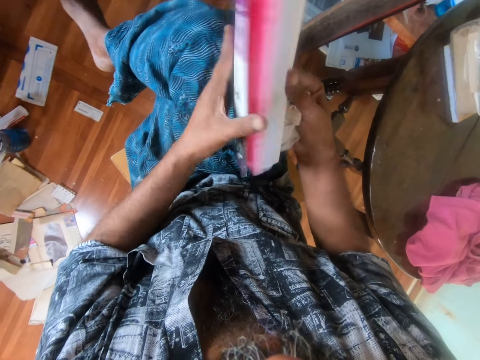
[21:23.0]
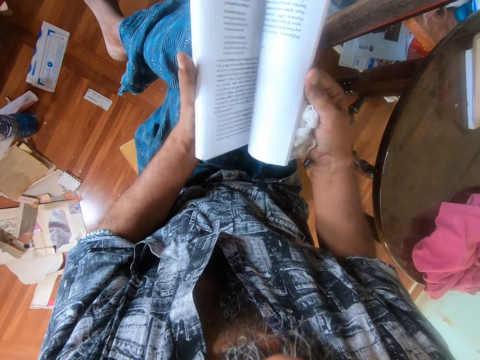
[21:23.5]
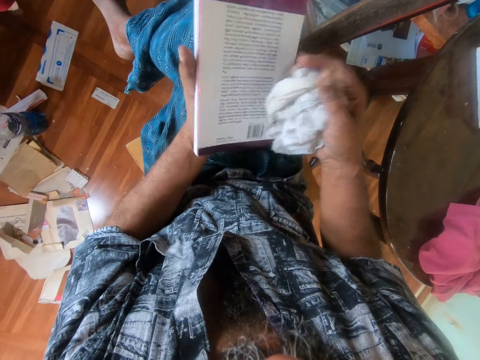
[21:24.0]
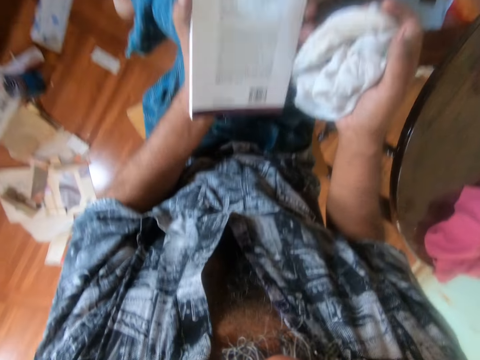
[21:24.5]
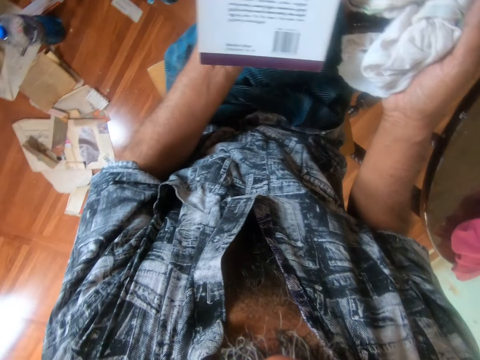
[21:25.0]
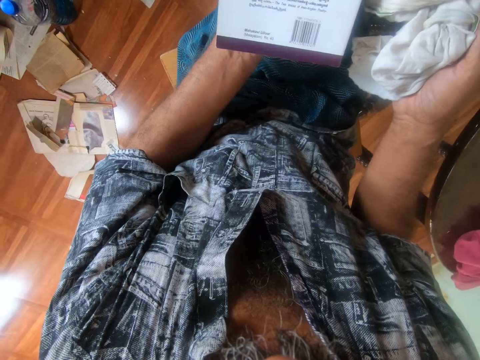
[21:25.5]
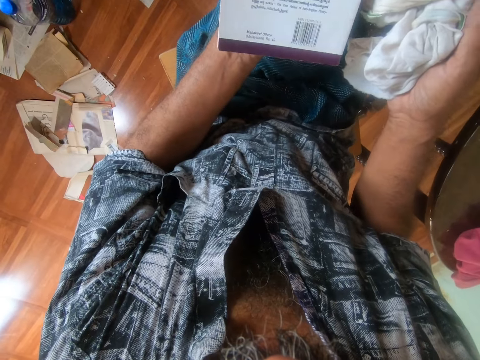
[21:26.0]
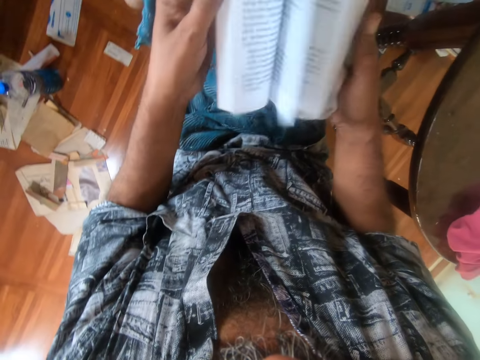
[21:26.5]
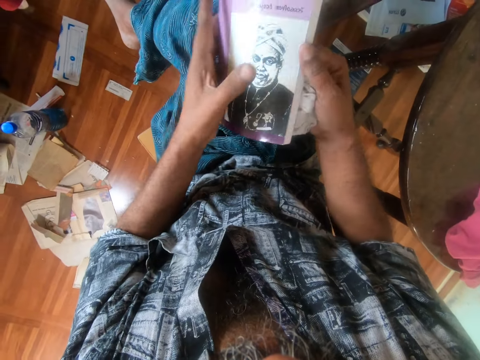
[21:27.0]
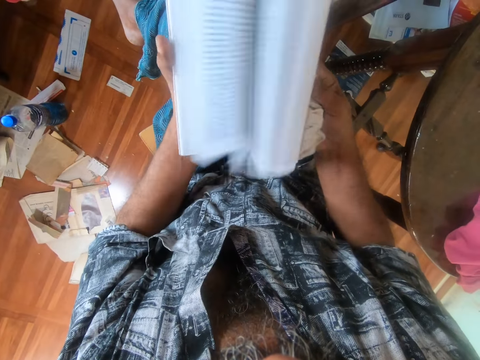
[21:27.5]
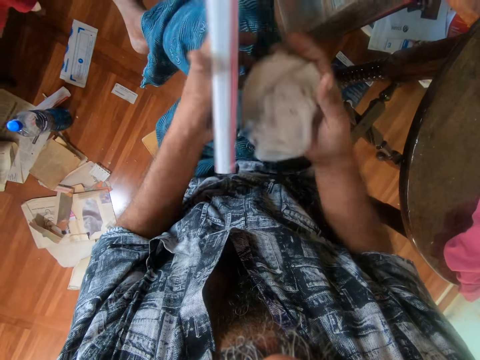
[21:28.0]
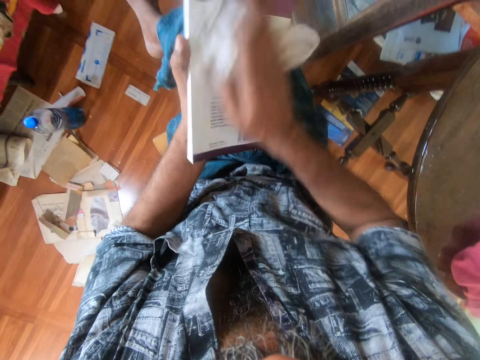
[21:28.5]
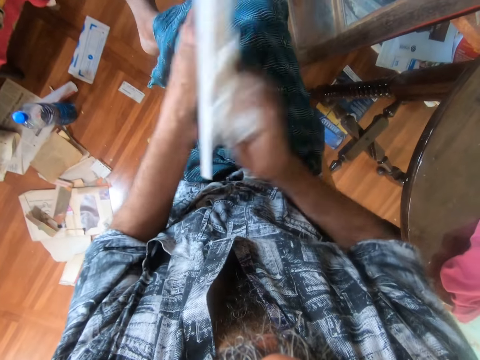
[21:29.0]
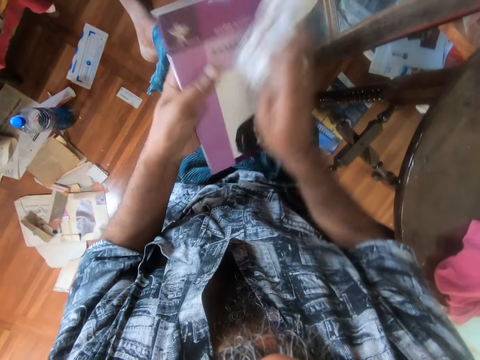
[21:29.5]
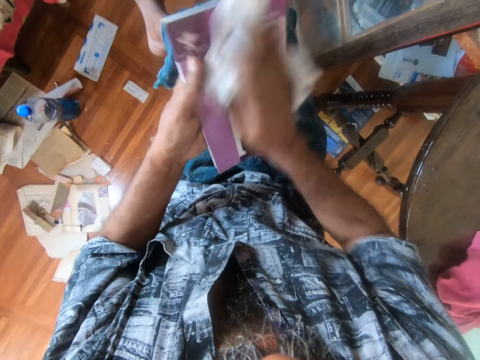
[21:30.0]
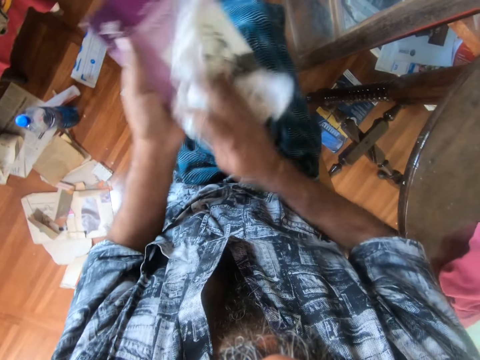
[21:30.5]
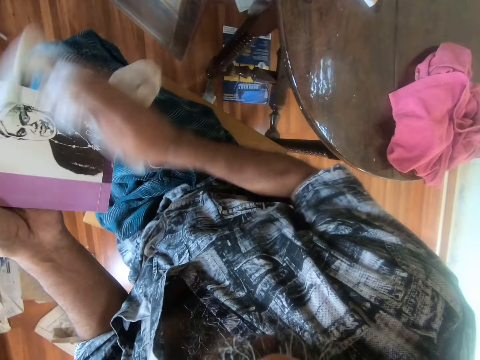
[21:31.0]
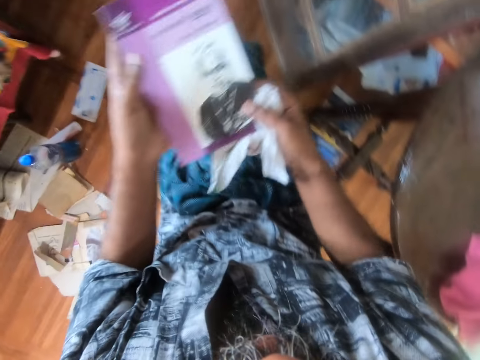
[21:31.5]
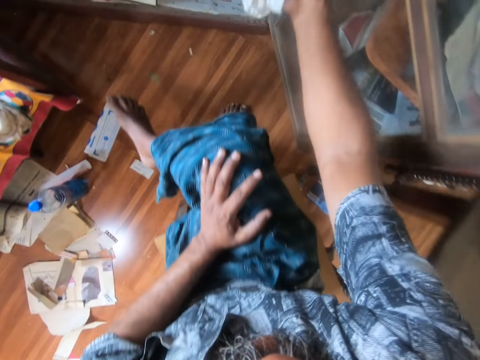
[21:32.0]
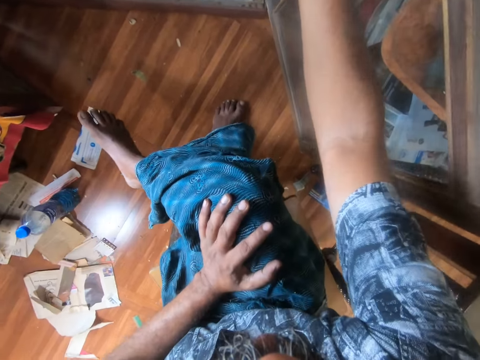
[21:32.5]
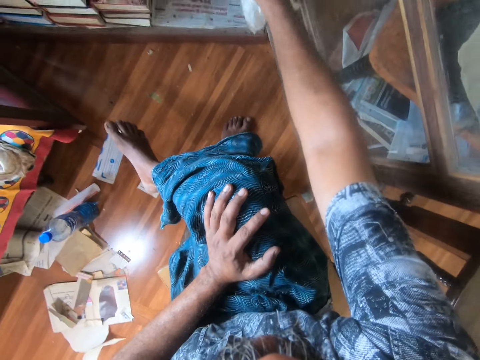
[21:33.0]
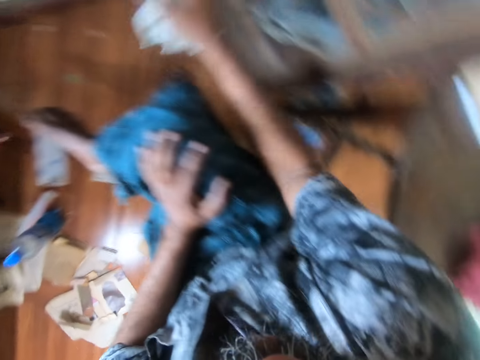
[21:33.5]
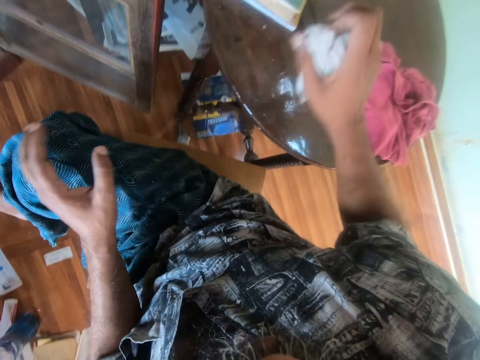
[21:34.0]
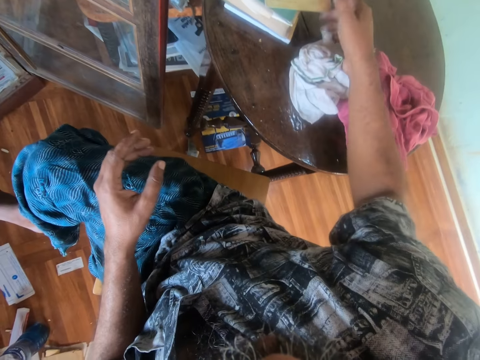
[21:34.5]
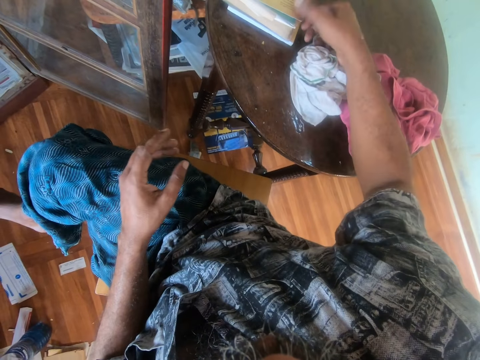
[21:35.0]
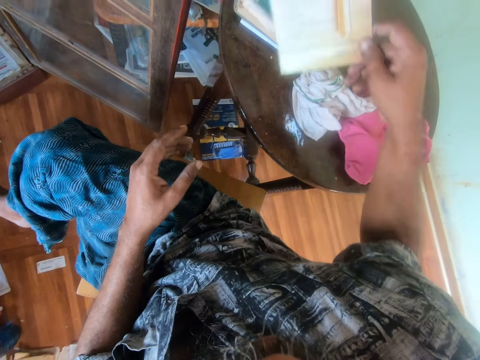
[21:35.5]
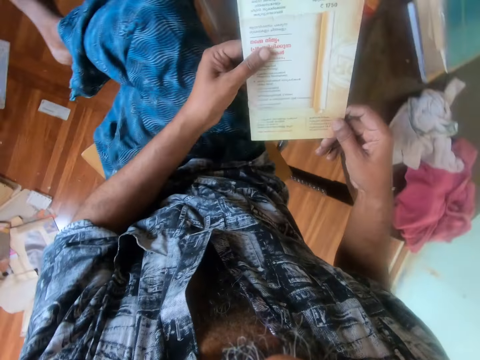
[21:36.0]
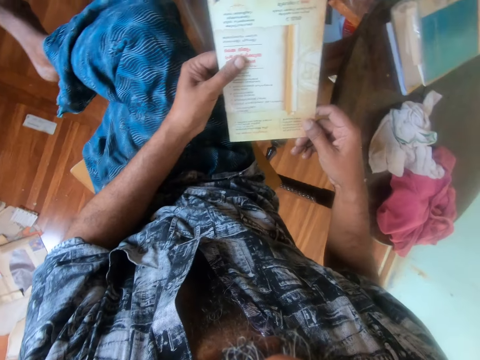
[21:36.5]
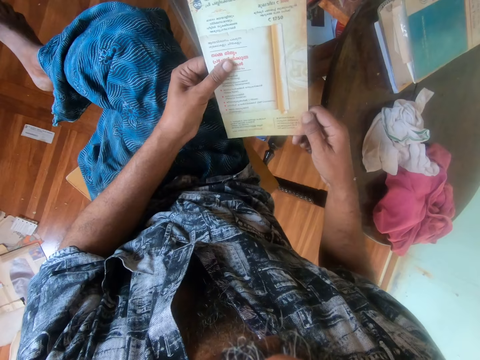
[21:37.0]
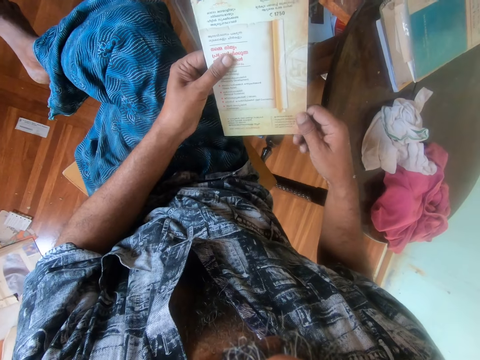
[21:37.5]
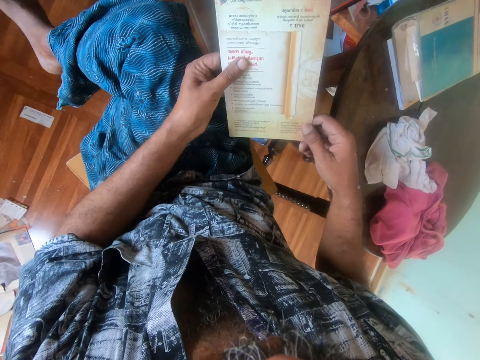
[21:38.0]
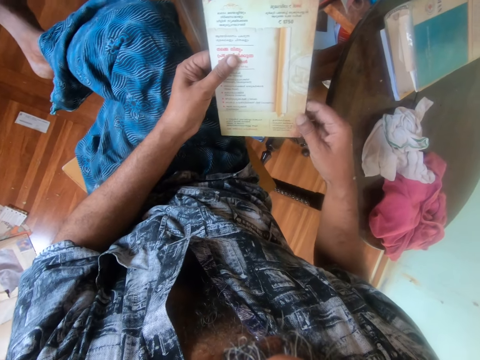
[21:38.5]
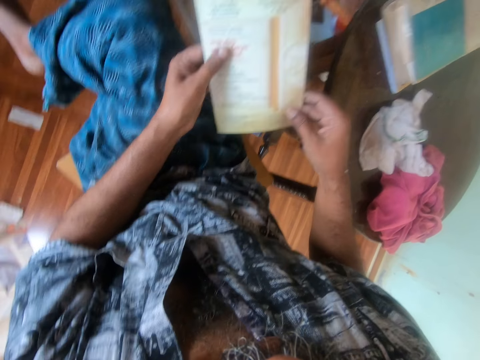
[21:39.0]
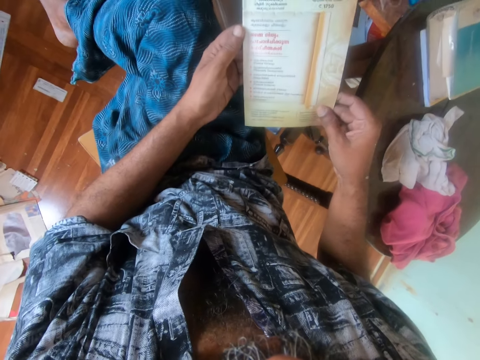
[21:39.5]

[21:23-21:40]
The camera wearer opens the book pages. She peruses the pages of the book. She looks at the back of the book. She opens the book pages and peruses the pages of the book. She wipes the back of the book with a rag. She turns over the book in her hands and wipes the back of the book with the rag. She turns her head around a room. She takes the book to her right hand and places the book on a book shelf. She turns her head around the room. She drops the rag on a table. She picks up the book from the table. She holds the book with both hands. She looks at the book.

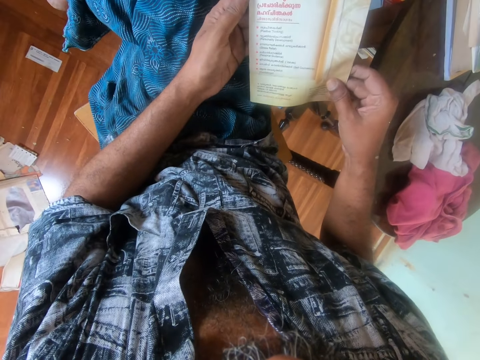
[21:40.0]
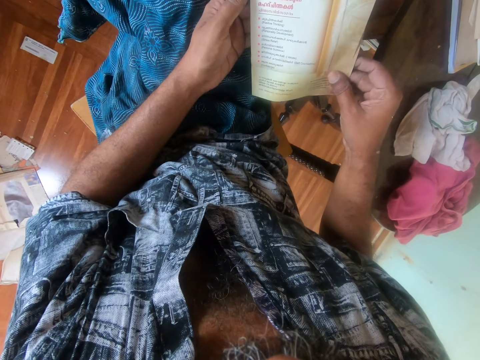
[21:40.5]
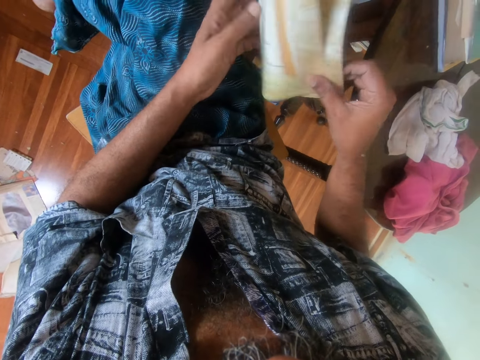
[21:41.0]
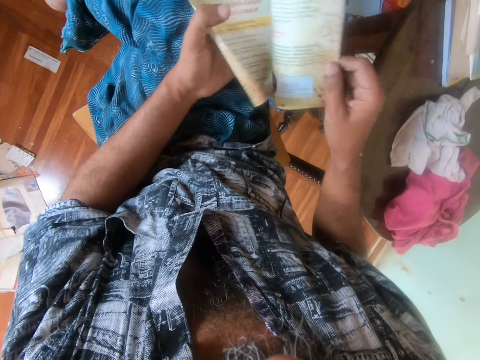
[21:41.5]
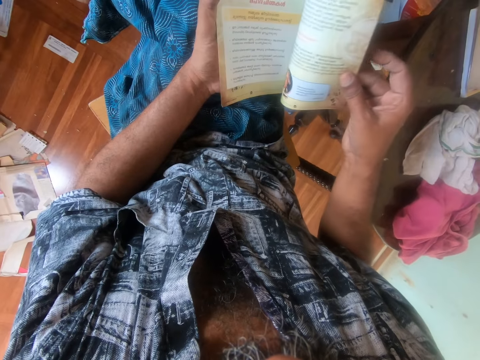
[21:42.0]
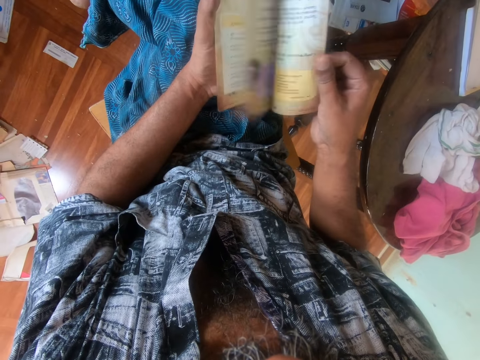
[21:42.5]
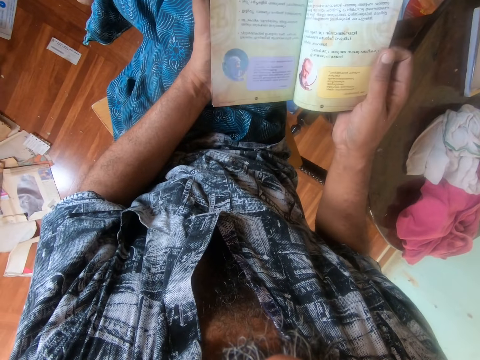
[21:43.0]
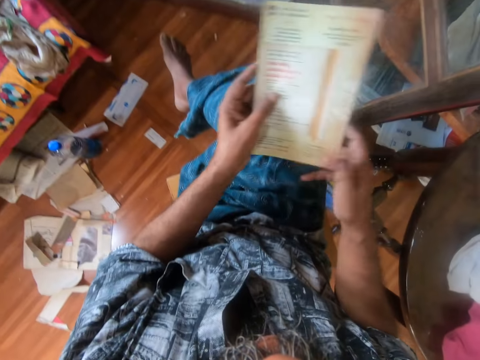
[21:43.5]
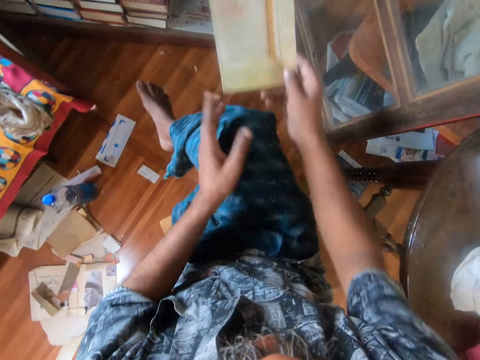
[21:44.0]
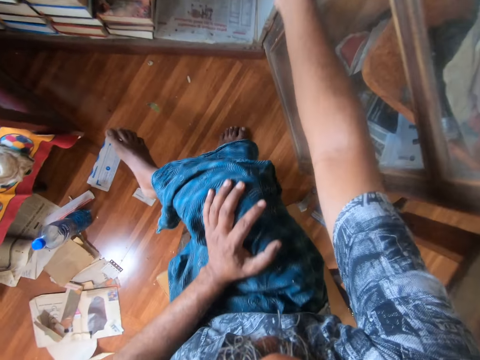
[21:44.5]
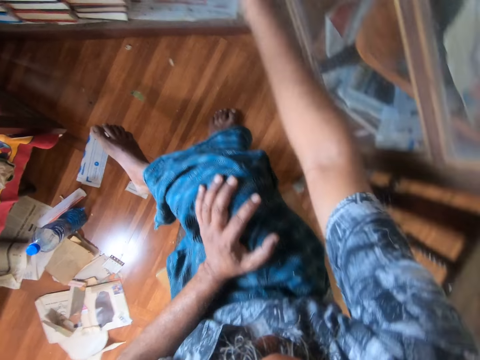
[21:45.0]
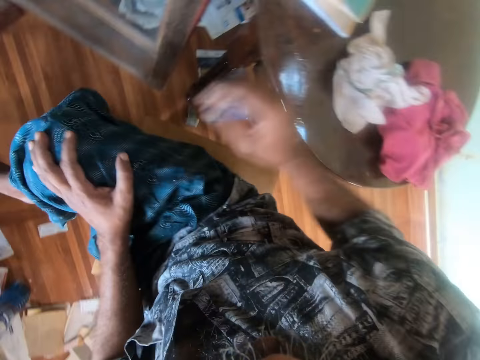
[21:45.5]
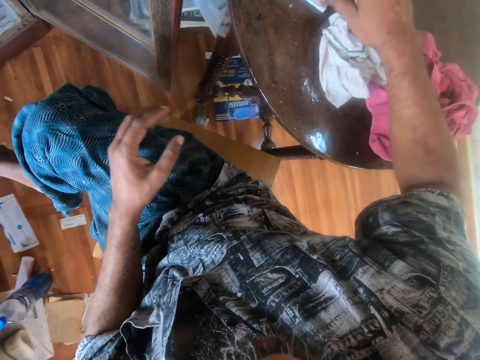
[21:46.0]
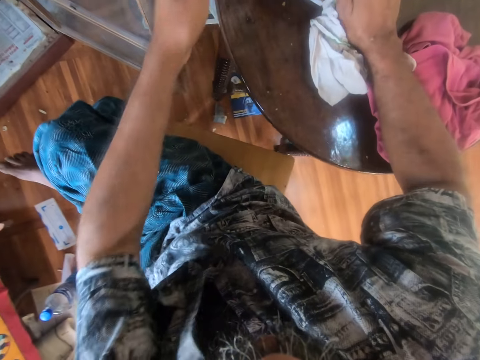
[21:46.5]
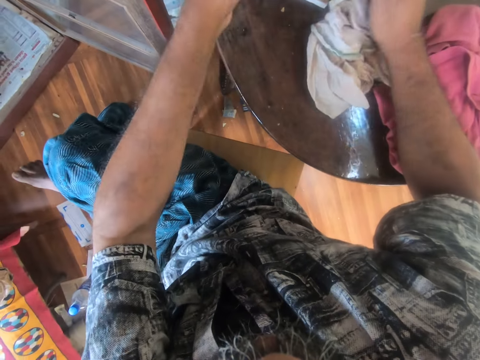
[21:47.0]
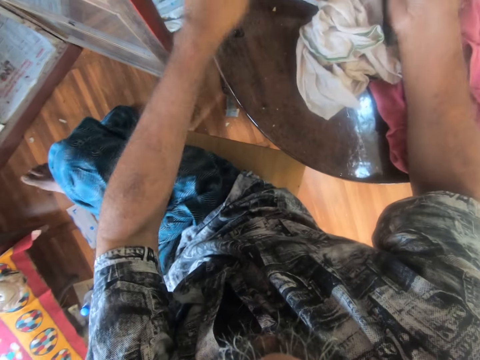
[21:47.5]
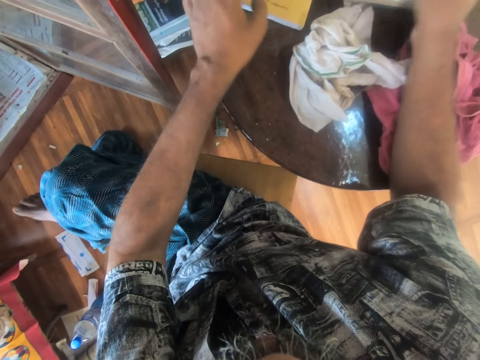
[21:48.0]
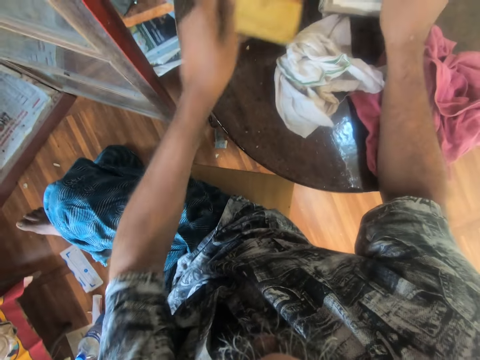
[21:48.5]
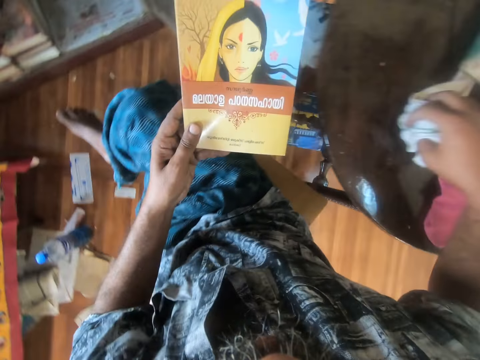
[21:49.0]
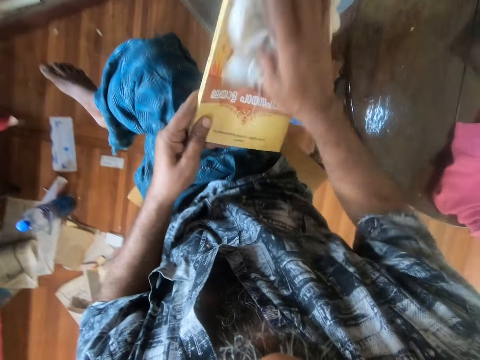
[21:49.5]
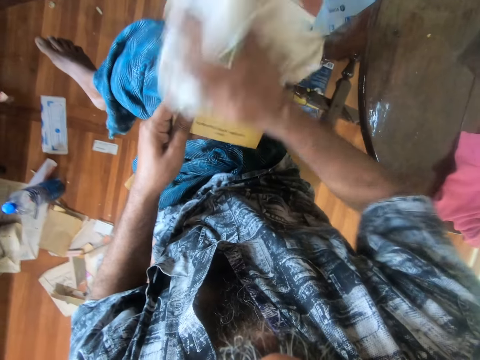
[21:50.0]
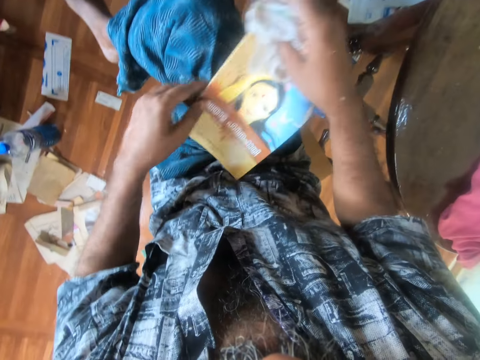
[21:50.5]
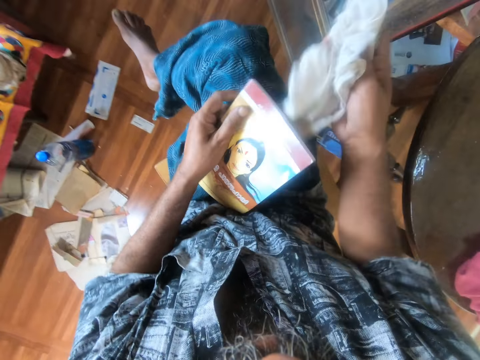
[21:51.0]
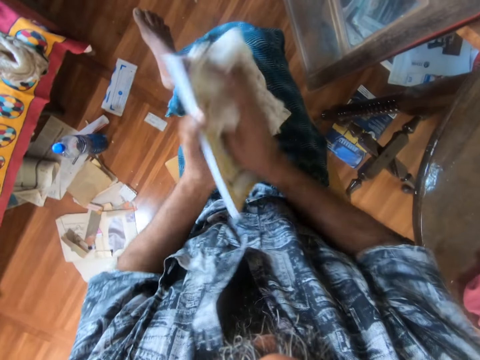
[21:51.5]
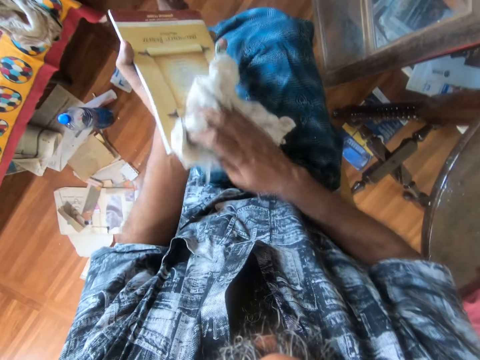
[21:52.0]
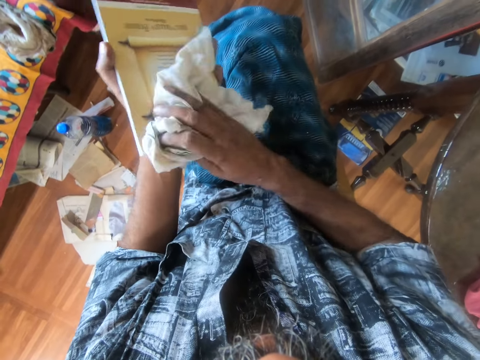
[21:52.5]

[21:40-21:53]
The camera wearer opens a book. She opens another page of the book. She shuts the book. She places the book on a book shelf. She turns her head around a room. She picks up the book from a table with left hand. She picks up a piece of cloth or rag from the table. She looks at the book. She wipes the back of the book with the rag. She turns the book over and wipes the back of the book with the rag.
